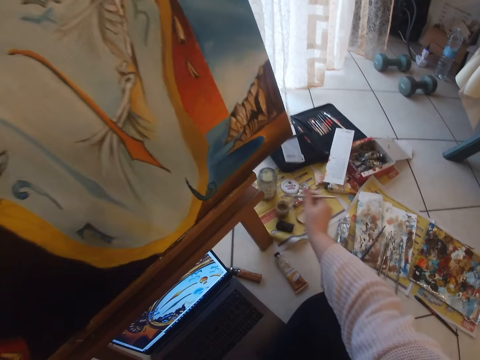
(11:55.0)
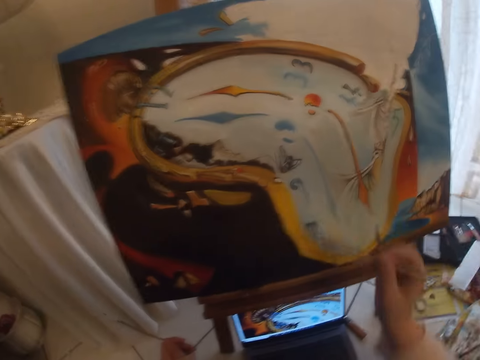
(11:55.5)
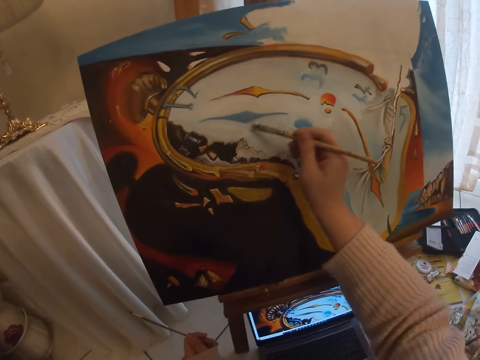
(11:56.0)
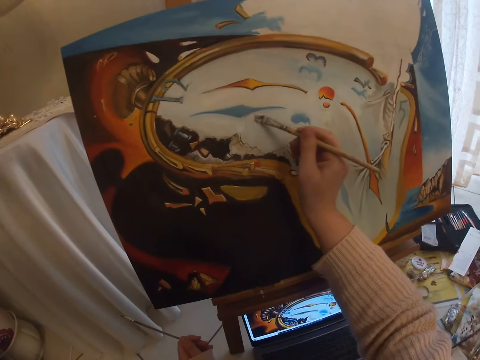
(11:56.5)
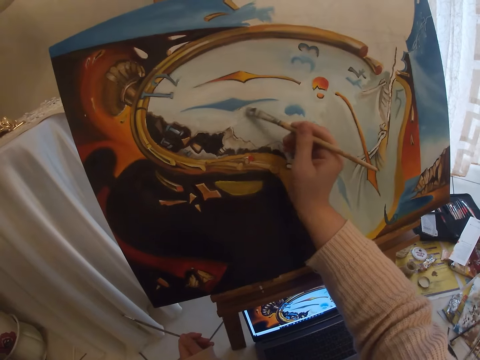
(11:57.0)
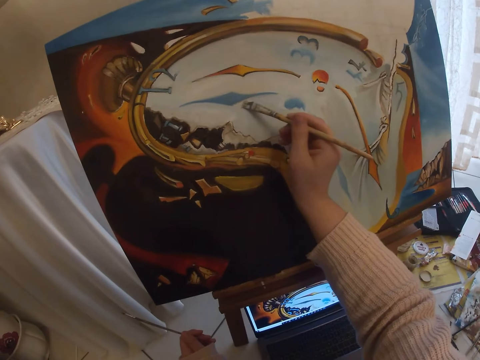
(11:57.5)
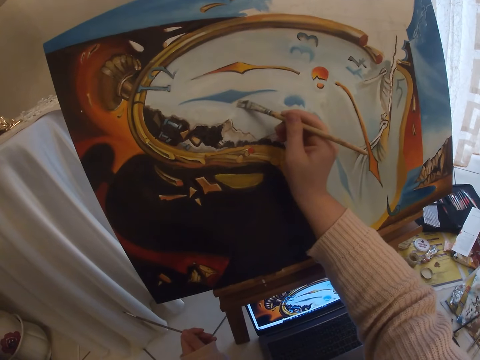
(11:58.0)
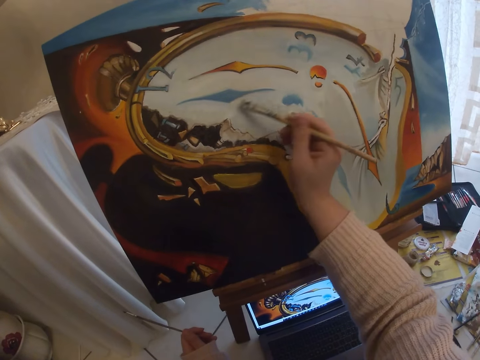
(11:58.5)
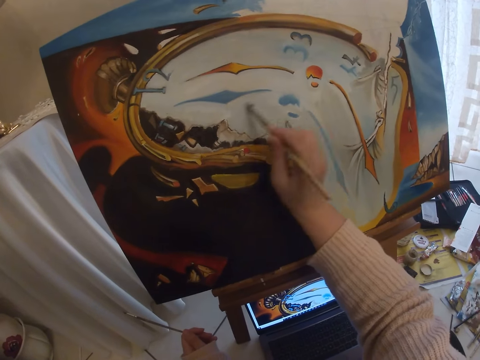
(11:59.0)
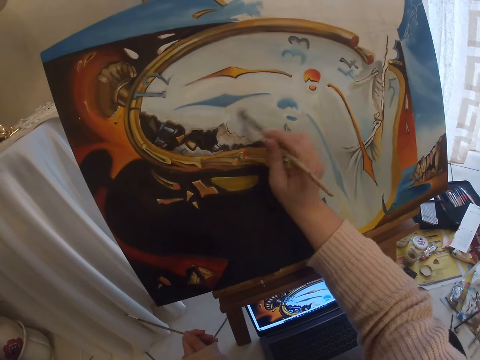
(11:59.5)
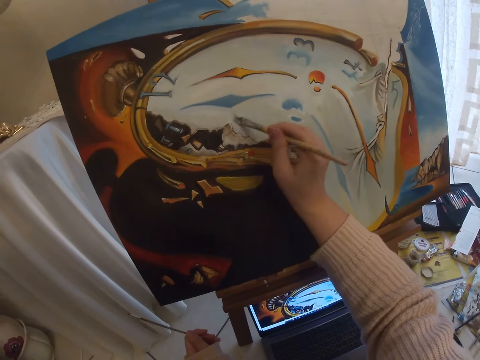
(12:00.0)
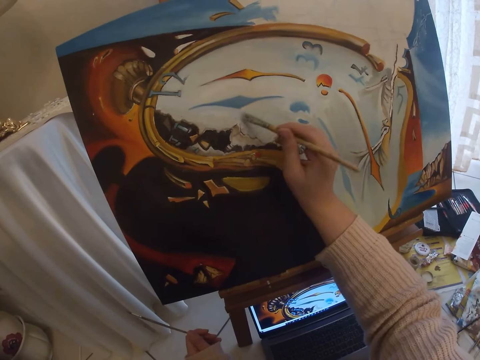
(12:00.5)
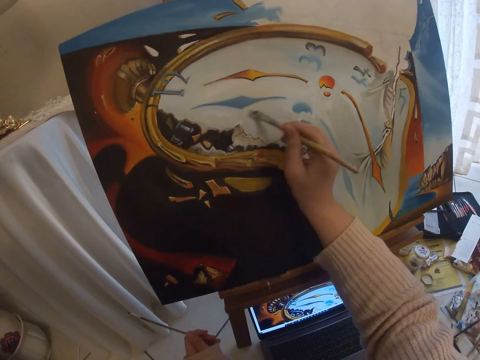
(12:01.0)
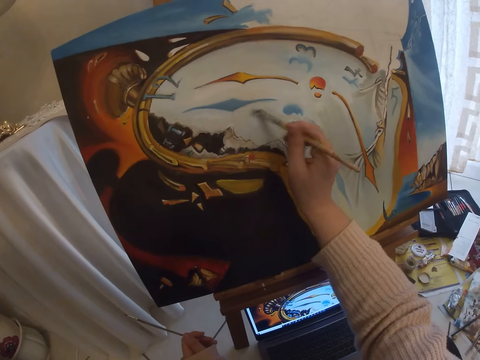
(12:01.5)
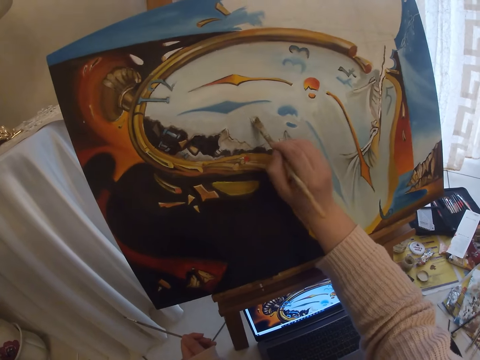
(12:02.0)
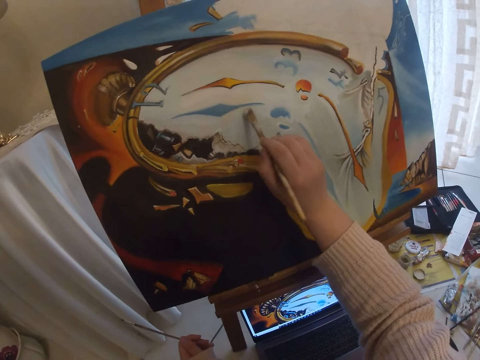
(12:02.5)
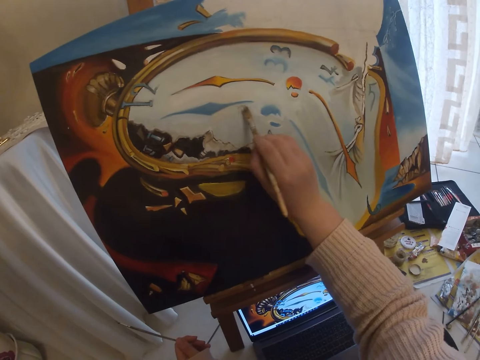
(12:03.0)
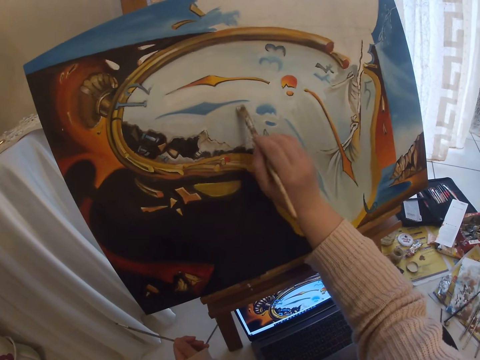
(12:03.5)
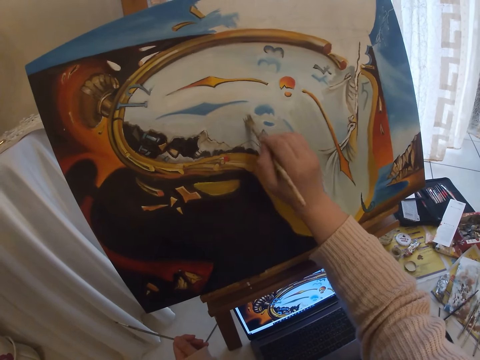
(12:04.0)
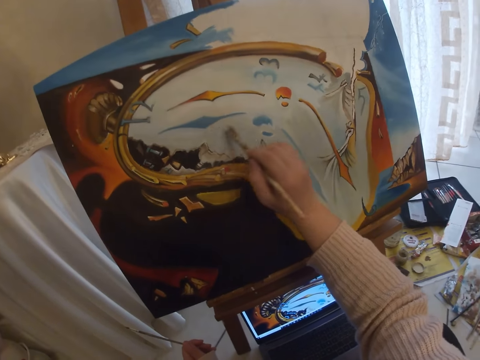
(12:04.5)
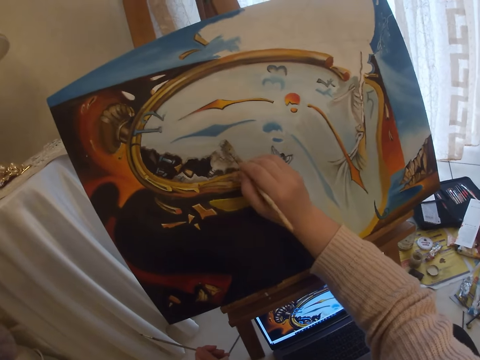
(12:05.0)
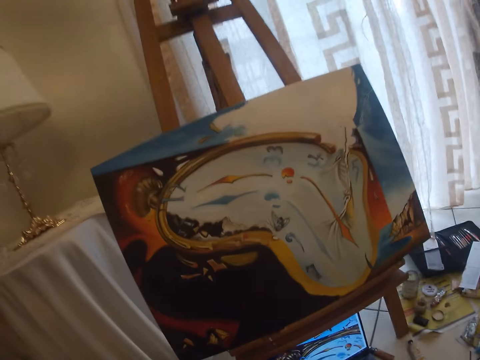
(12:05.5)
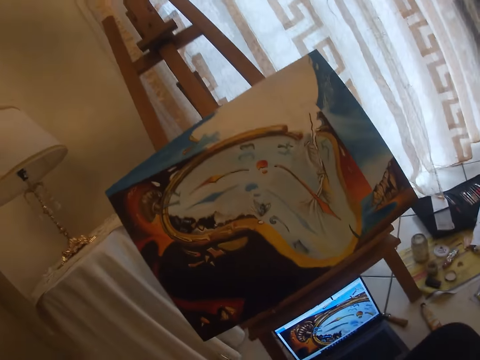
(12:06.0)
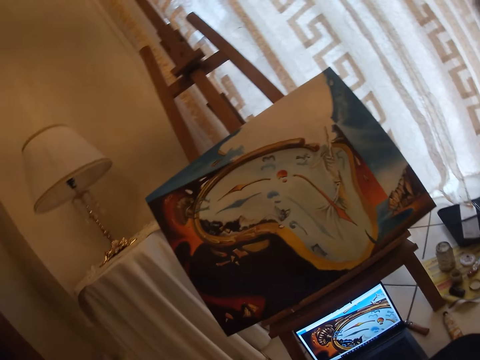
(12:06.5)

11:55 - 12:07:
The camera wearer cleans the brush in the small cup on the floor. She dips the paint brush in a paint can. She paints with the brush in her right hand the art on the canvas.

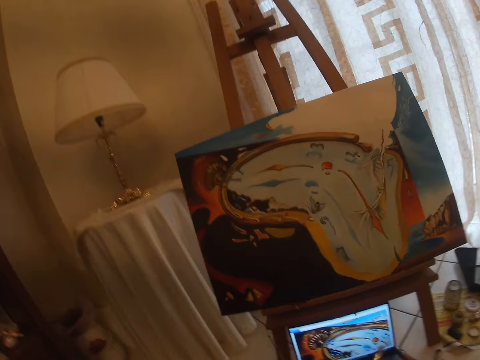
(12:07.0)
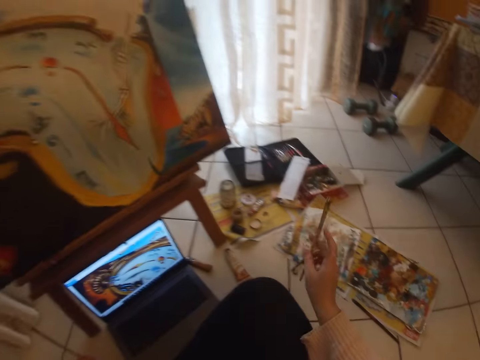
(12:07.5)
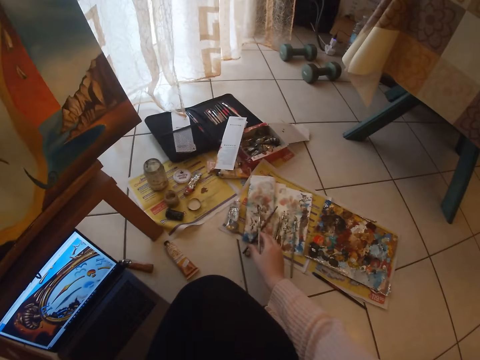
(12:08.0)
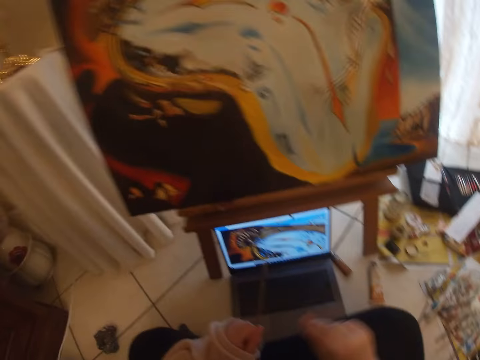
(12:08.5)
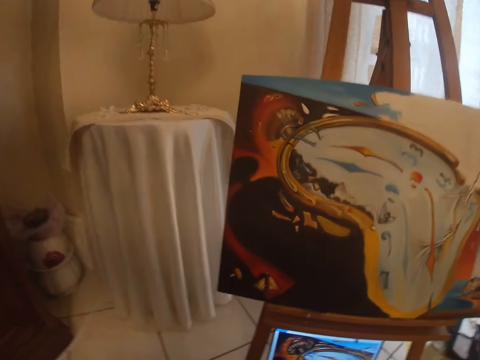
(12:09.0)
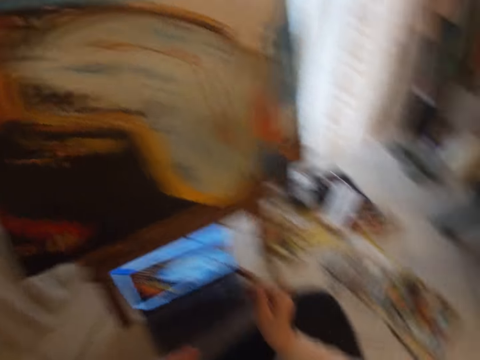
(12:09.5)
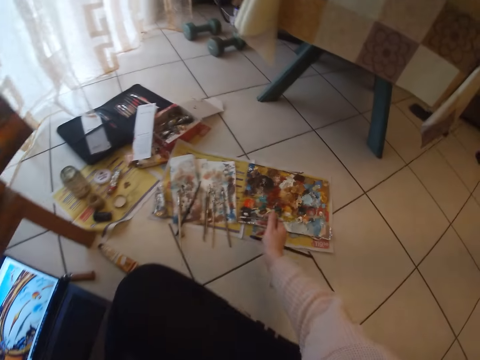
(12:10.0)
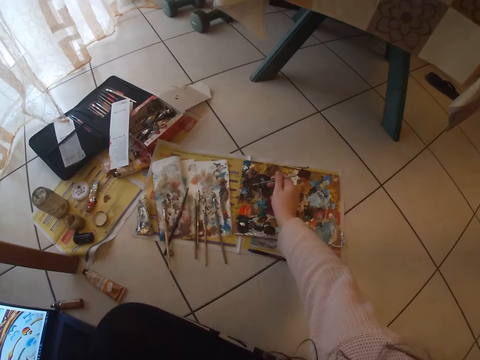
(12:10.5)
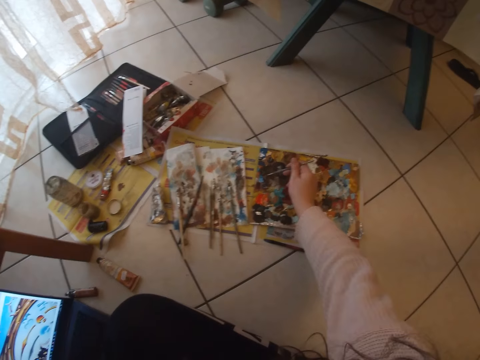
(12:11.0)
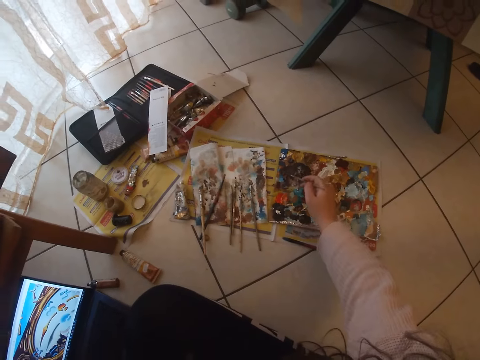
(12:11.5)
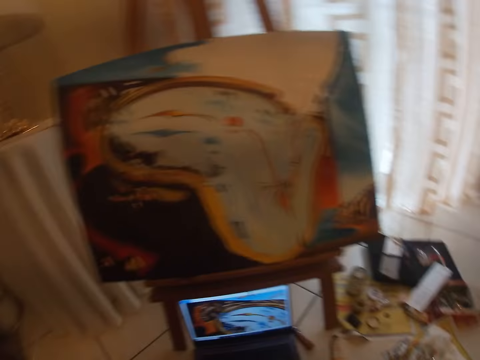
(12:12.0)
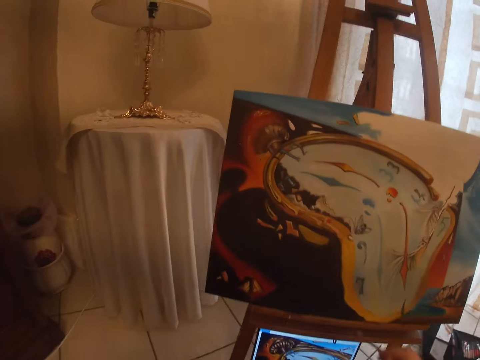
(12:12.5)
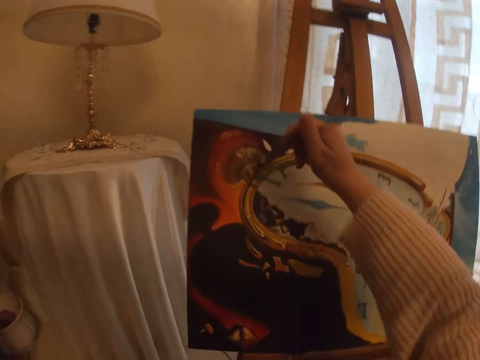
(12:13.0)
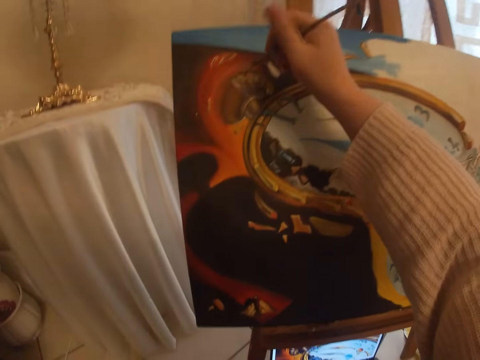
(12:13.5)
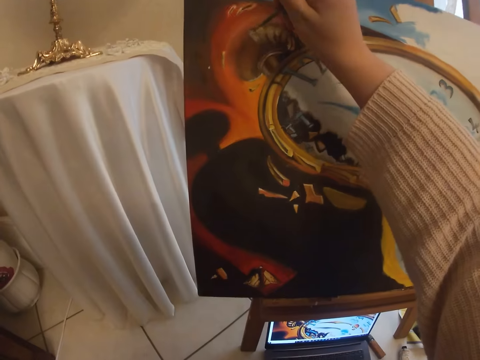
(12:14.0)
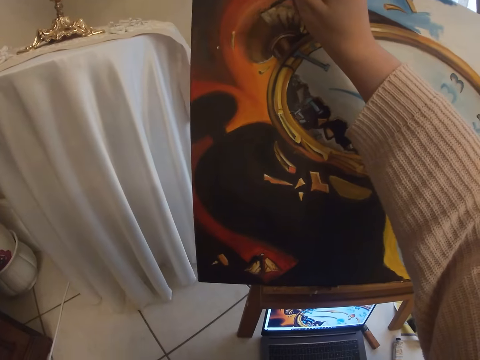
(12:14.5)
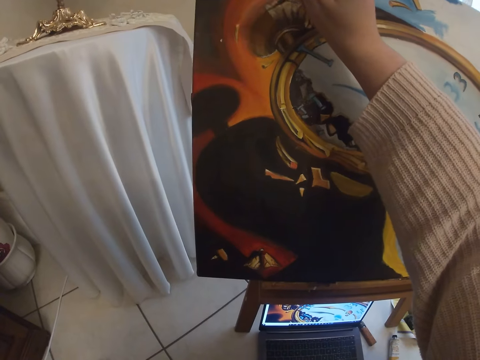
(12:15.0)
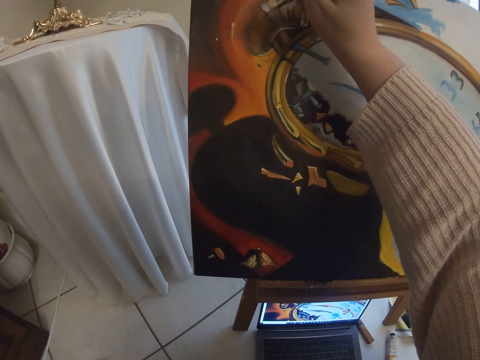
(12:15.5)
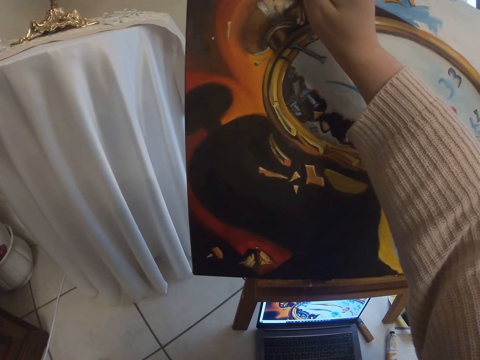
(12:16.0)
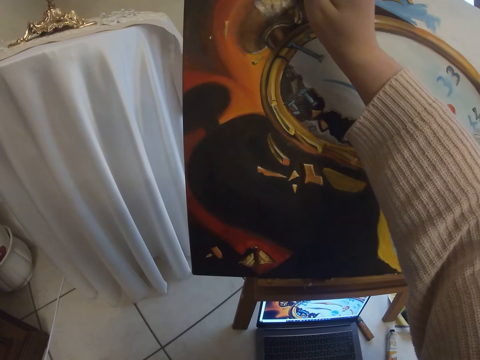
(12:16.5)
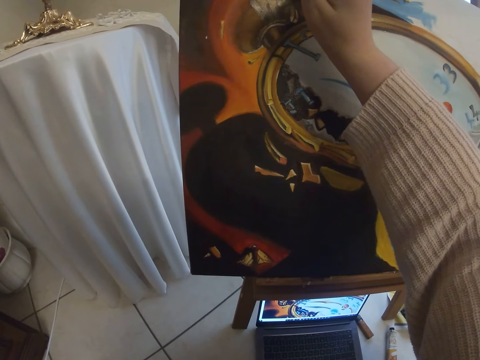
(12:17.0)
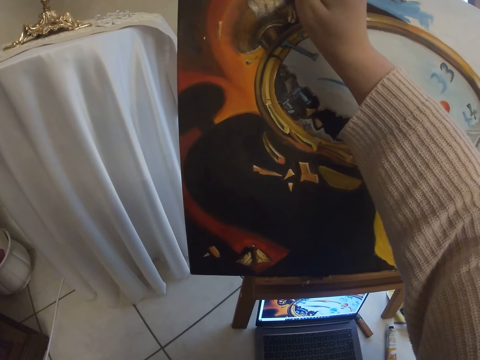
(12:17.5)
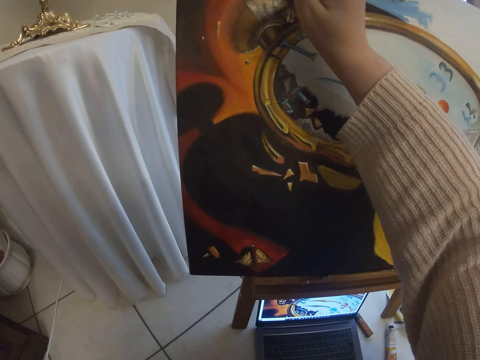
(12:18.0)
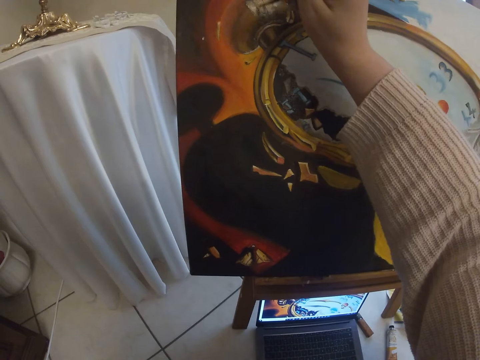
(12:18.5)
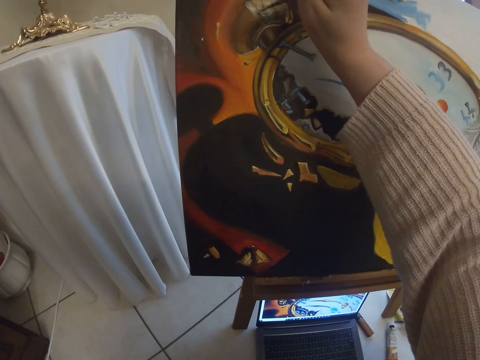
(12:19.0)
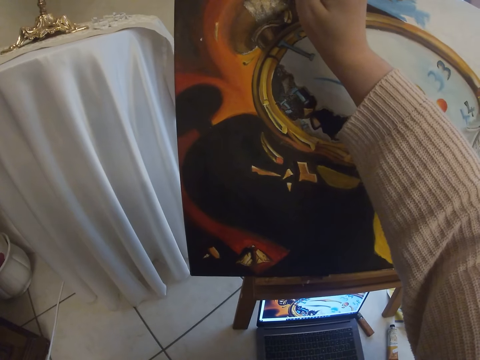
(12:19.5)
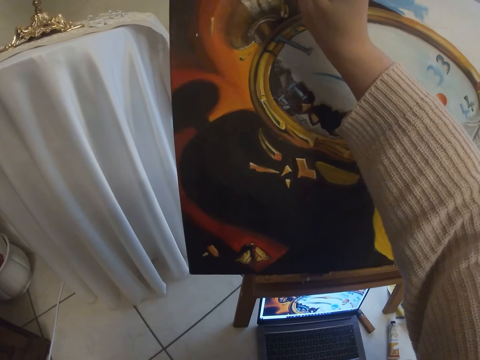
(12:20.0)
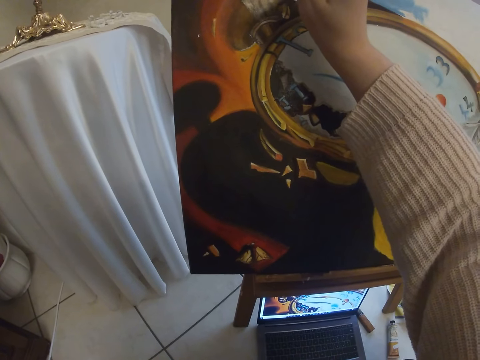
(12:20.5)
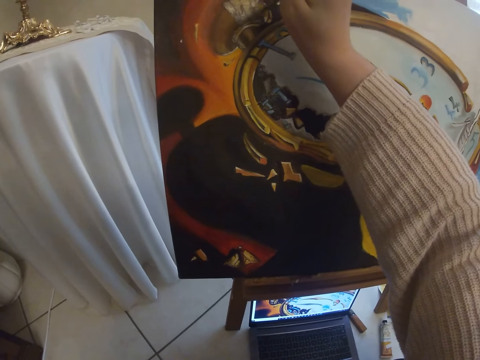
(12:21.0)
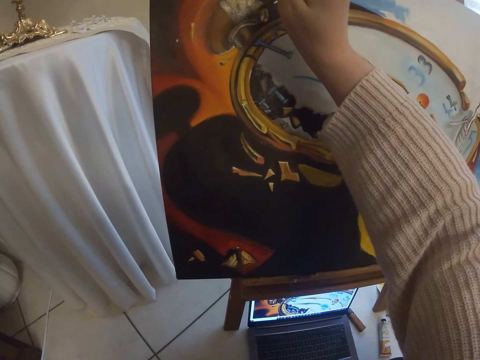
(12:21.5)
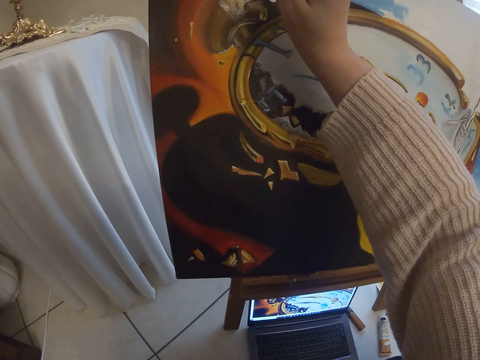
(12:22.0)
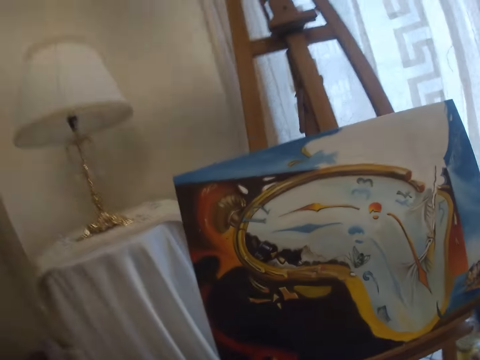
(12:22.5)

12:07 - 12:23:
The camera wearer drops the brush in her hand on the paper on the floor. She passes the other brush in her left hand back to her right hand. She picks another colour of paint from the paint board with the brush in her right hand. She paints another part of the art with the brush in her right hand.
